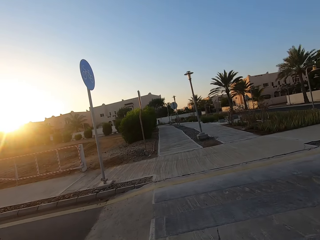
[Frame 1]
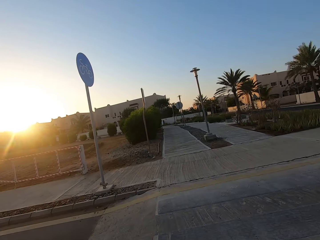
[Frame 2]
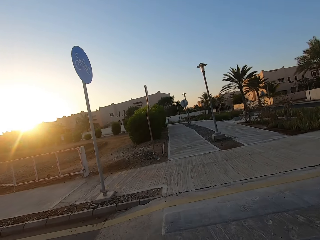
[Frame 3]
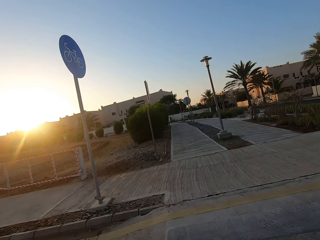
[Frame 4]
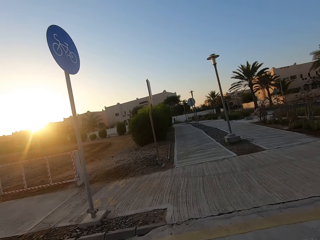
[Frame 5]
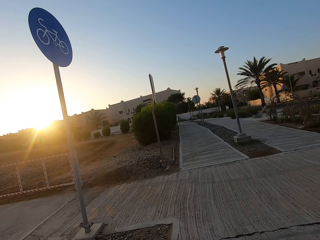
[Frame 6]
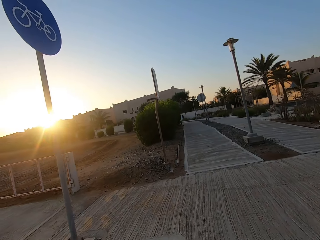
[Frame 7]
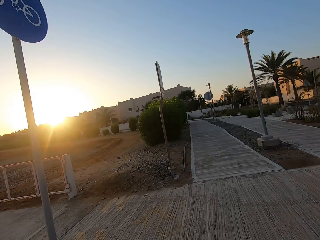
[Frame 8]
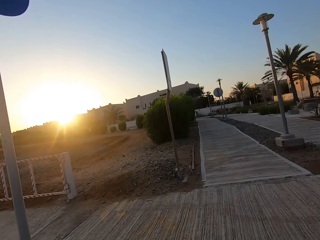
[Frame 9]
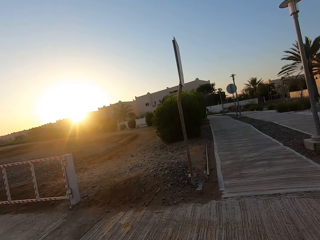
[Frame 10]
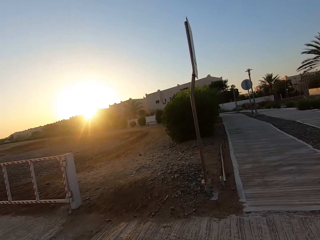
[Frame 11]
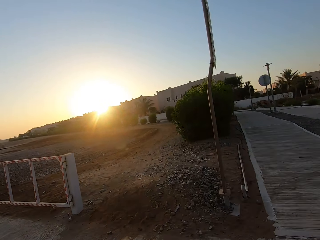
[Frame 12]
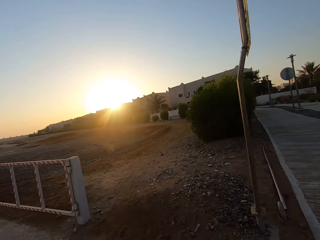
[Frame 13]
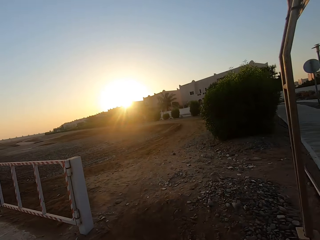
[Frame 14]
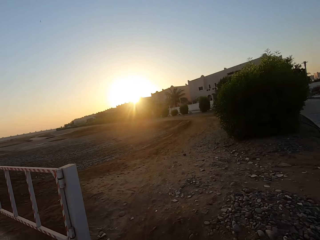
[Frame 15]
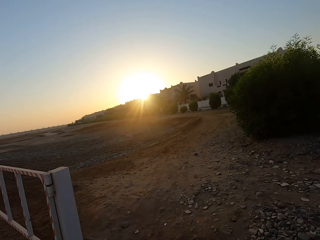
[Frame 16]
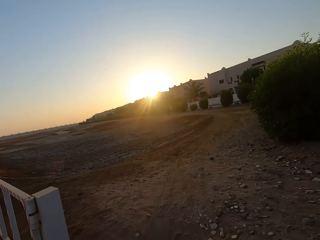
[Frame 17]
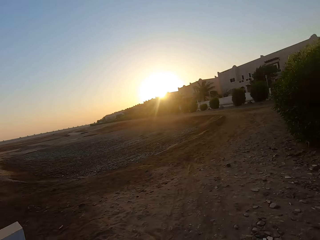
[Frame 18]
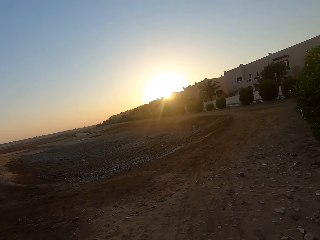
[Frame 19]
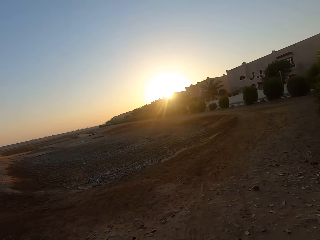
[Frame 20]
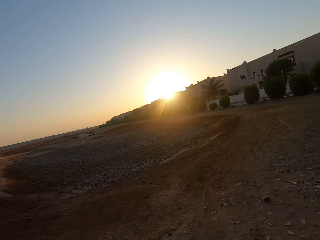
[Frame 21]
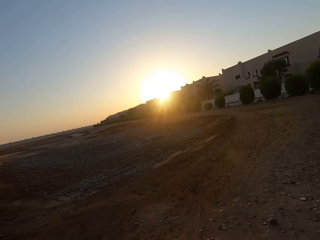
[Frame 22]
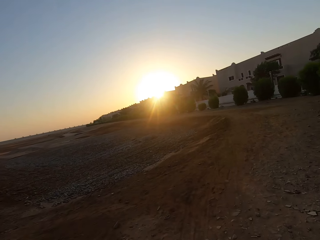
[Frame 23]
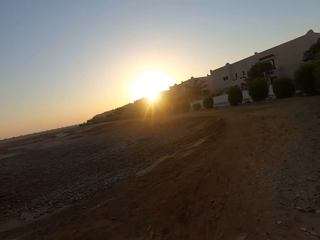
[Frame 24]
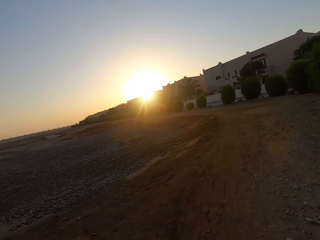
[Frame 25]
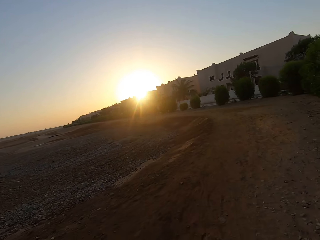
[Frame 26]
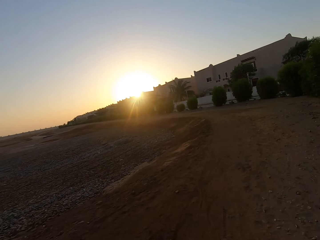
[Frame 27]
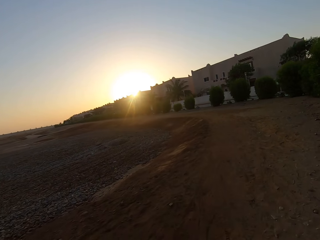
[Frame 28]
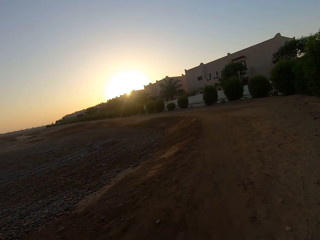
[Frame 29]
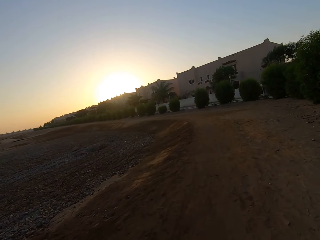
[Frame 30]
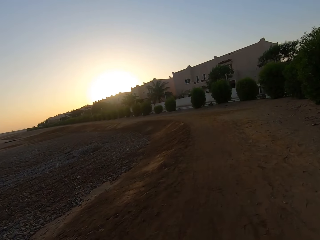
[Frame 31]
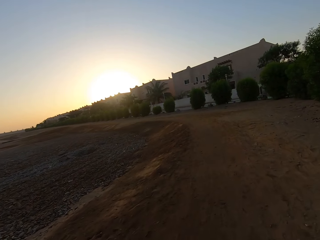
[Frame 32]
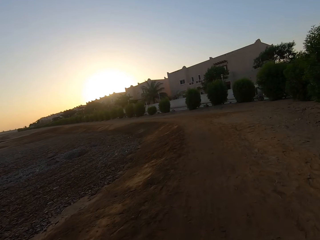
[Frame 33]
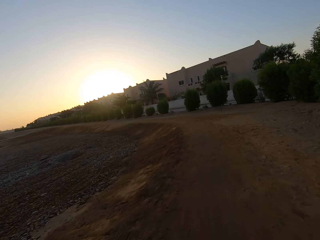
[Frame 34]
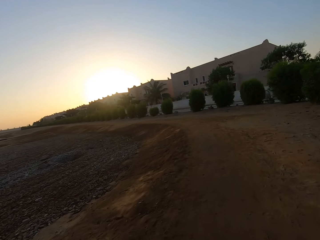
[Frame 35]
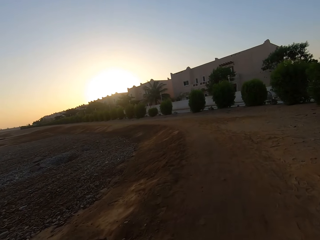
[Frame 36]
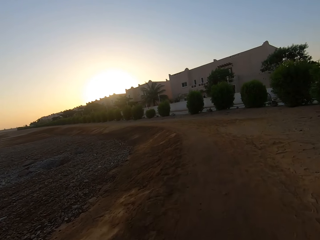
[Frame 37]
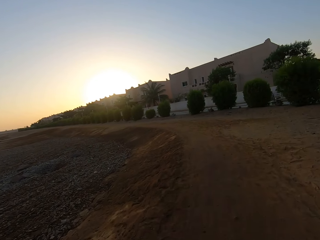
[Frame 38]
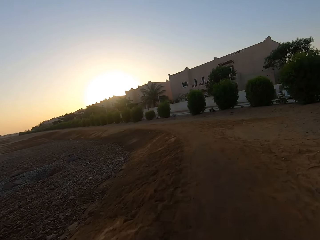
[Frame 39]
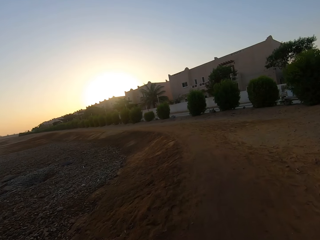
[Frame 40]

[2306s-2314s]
The camera wearer jogs forwards on the pavement. They jog forwards on the sand.

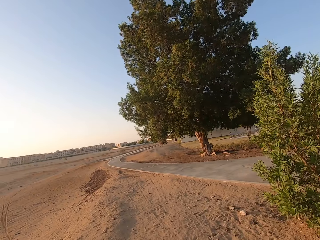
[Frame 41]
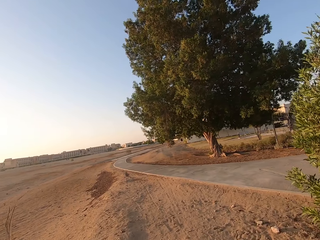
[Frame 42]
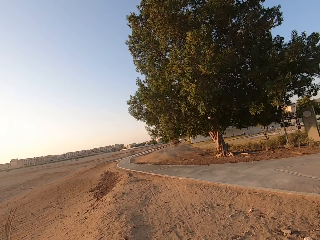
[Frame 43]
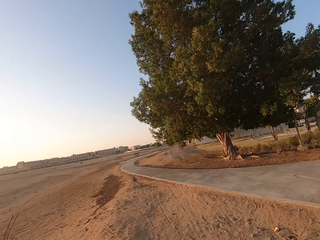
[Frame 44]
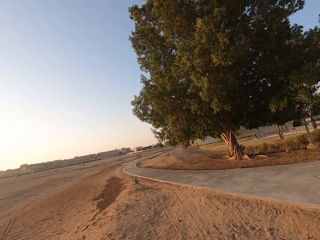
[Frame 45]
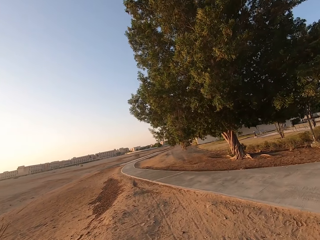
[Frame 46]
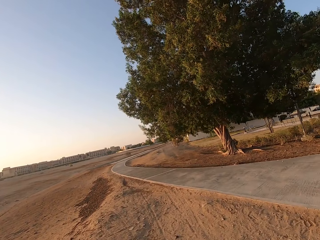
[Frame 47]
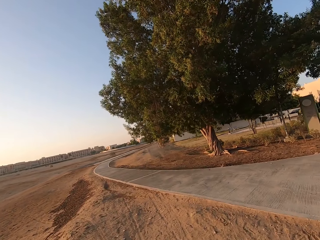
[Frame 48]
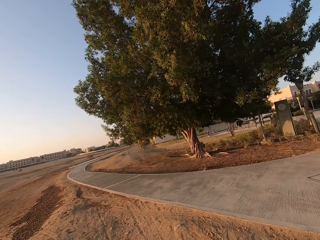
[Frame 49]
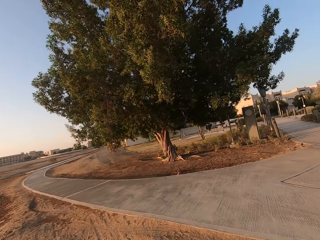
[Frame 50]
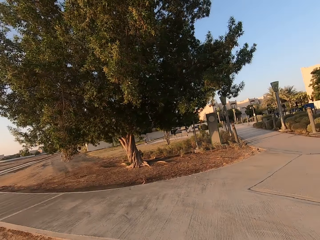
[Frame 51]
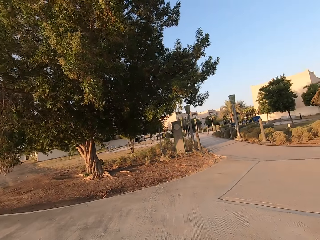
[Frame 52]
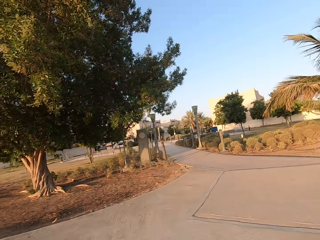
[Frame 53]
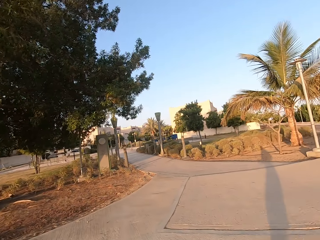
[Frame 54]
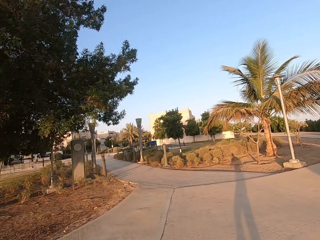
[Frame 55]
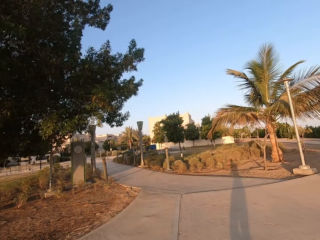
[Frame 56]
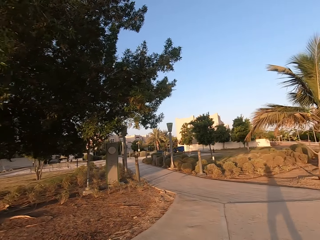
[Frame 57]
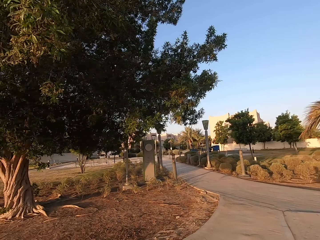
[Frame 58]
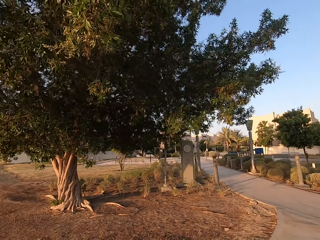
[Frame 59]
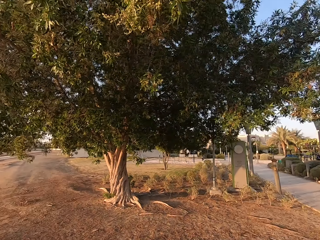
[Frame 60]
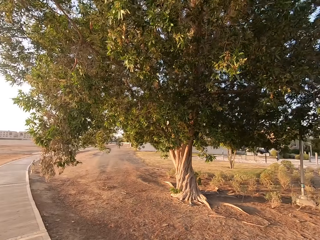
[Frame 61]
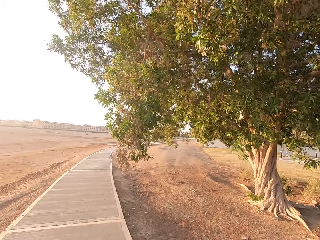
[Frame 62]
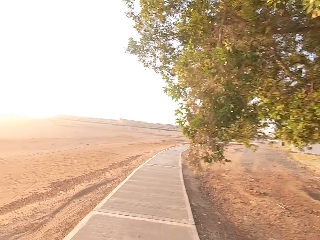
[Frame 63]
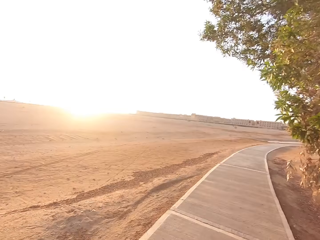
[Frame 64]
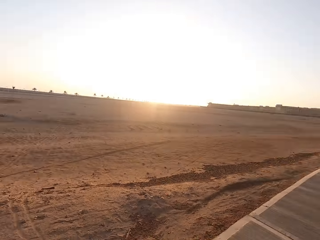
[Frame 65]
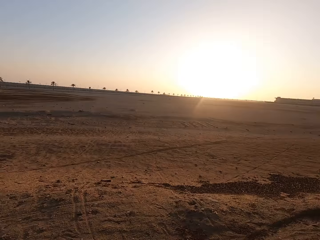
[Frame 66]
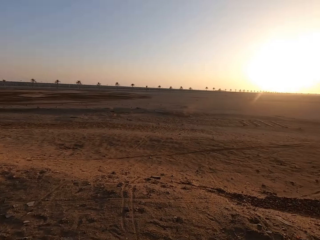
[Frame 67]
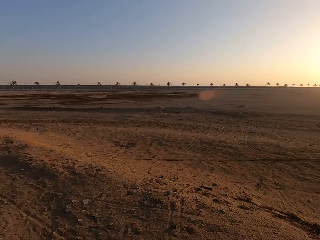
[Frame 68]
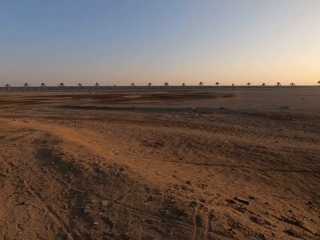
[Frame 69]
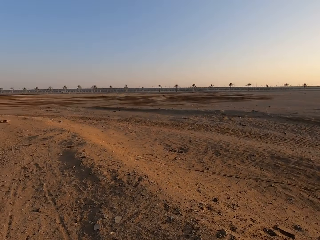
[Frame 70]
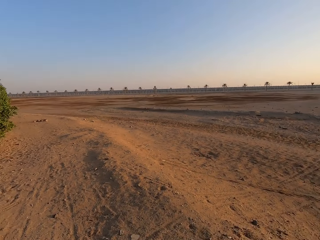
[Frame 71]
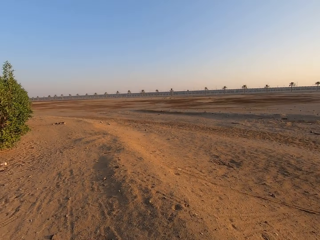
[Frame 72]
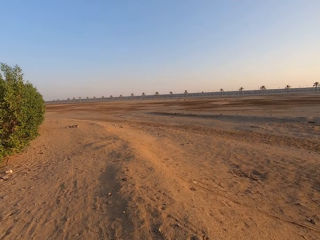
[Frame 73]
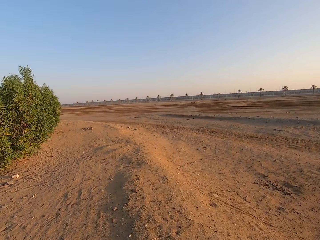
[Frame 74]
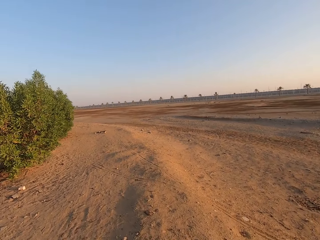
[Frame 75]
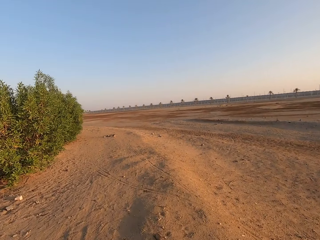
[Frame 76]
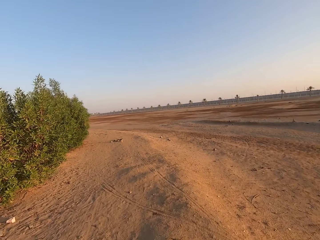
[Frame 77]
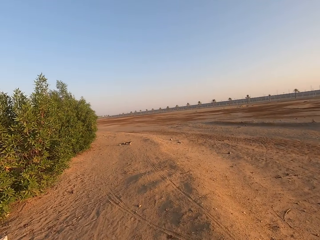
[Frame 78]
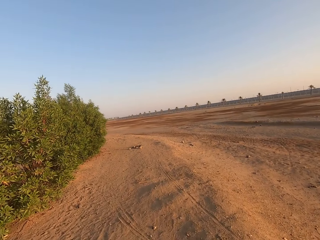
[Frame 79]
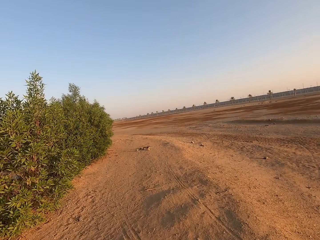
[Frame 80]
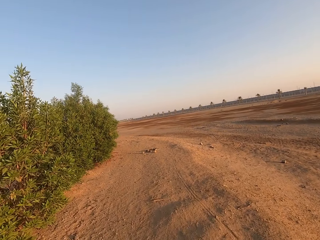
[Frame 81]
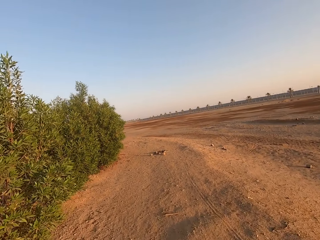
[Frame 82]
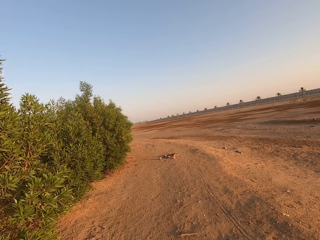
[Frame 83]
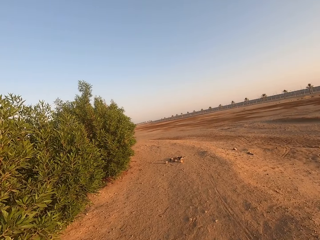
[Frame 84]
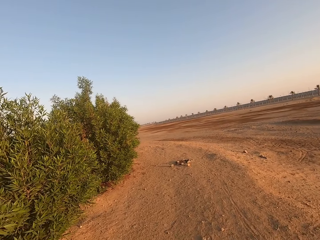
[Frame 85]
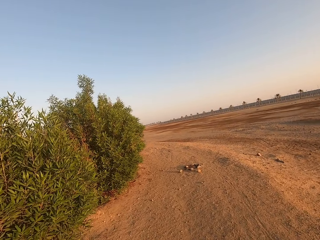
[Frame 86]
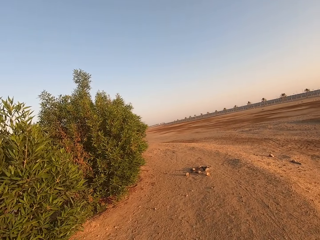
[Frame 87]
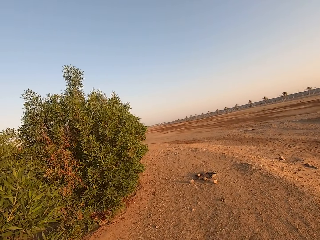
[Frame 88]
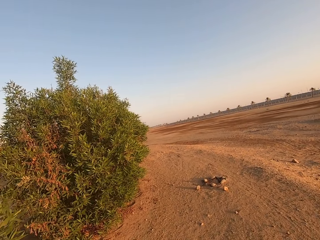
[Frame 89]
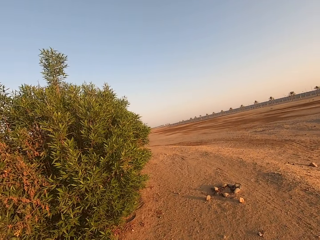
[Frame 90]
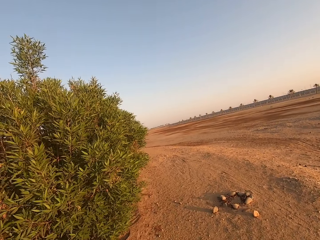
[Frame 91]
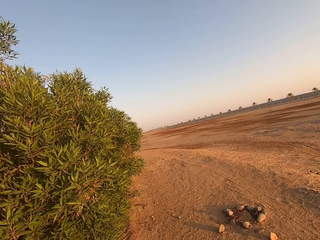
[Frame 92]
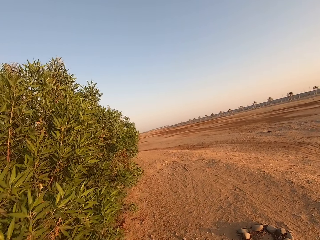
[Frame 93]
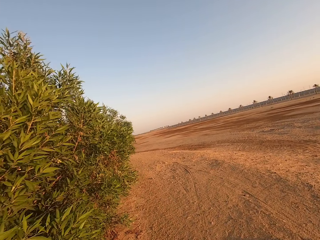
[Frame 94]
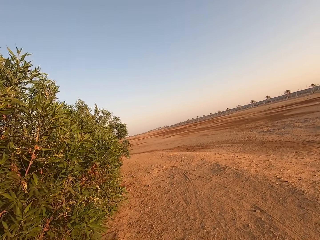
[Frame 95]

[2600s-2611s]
The camera wearer moves towards the pavement. They turn around. They jog forward on the sand.

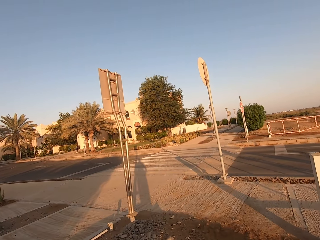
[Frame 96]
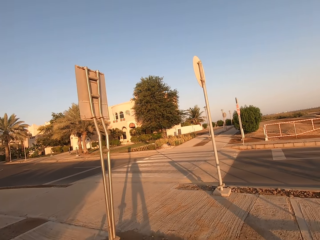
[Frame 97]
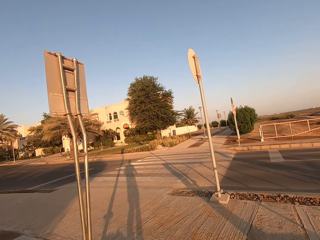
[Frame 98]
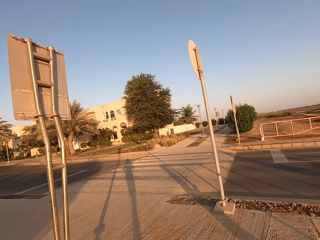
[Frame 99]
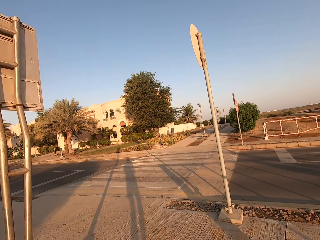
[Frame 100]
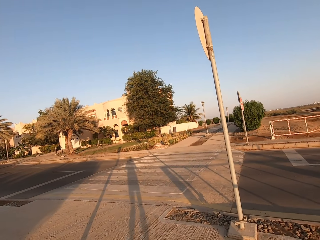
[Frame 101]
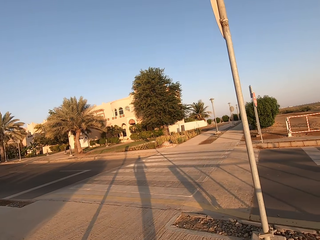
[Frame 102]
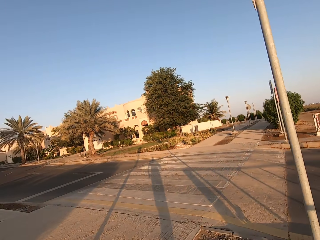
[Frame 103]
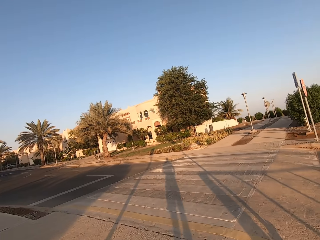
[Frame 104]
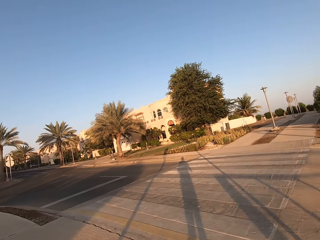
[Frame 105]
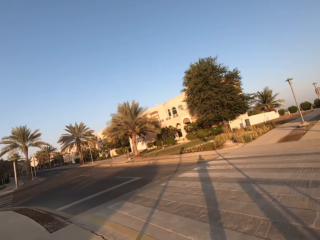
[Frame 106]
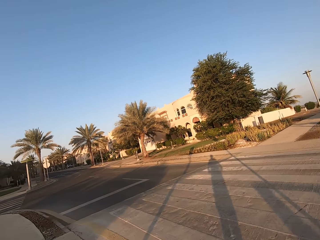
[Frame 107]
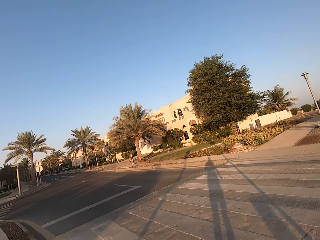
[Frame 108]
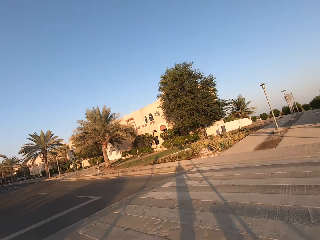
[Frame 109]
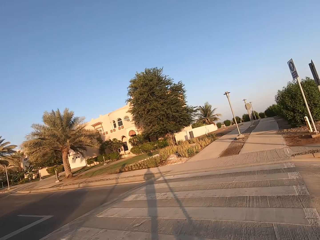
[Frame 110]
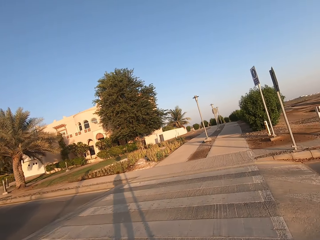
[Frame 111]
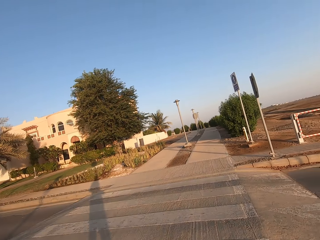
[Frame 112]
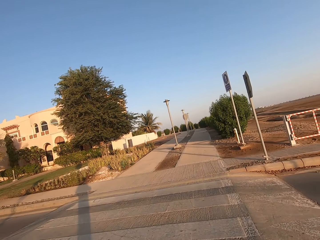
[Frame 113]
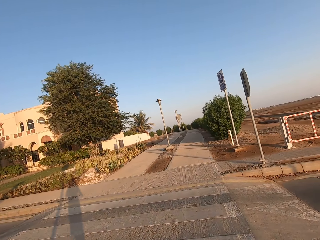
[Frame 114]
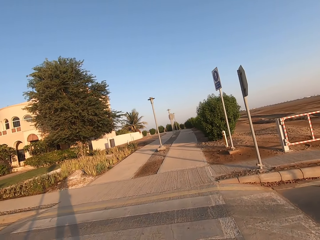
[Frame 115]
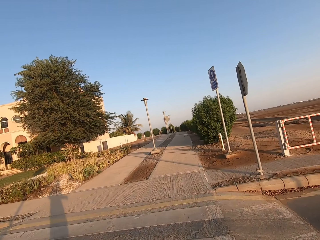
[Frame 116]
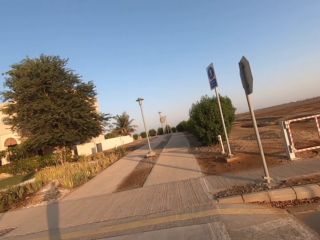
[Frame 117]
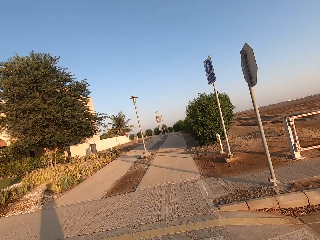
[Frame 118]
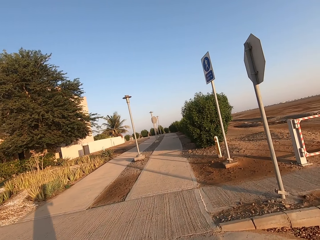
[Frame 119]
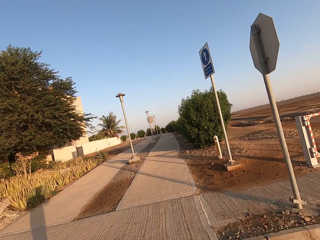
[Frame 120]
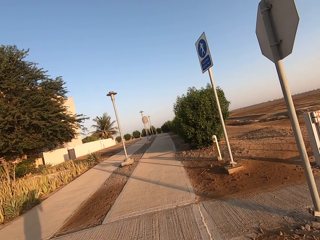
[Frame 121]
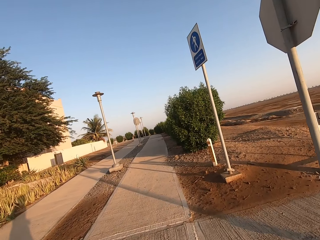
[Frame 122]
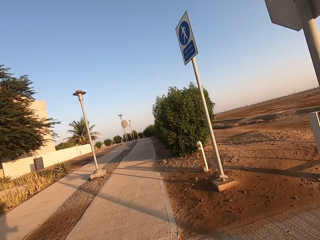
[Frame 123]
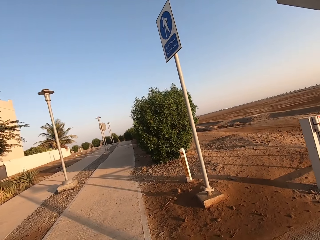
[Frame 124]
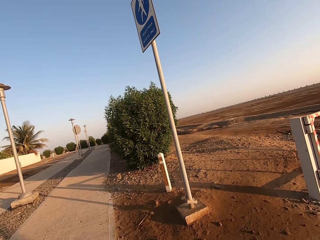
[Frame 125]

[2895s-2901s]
The camera wearer looks both sides of the road. They cross the road.
